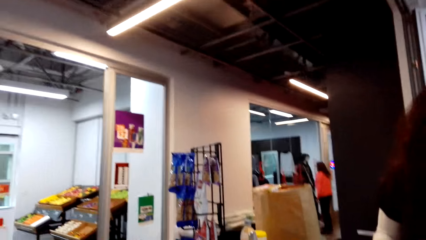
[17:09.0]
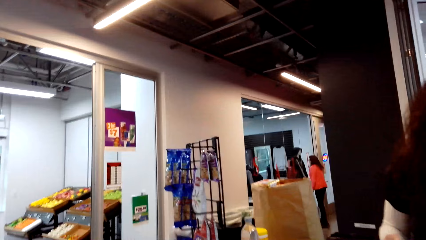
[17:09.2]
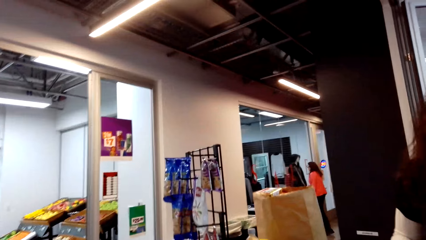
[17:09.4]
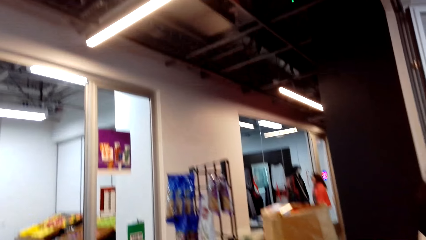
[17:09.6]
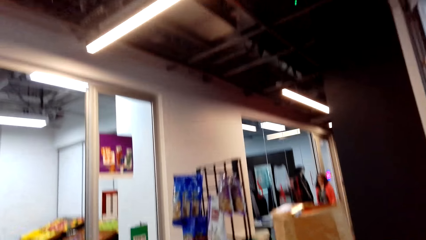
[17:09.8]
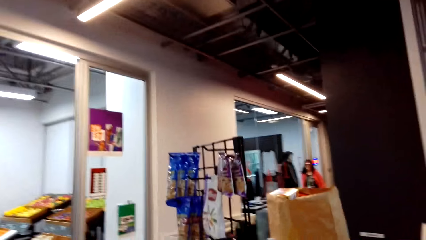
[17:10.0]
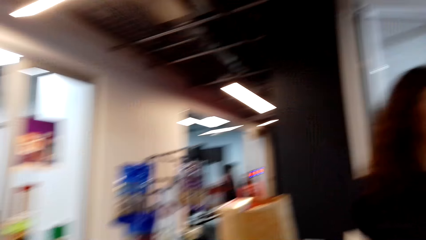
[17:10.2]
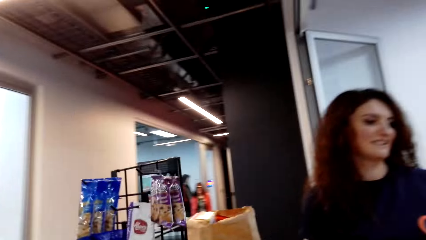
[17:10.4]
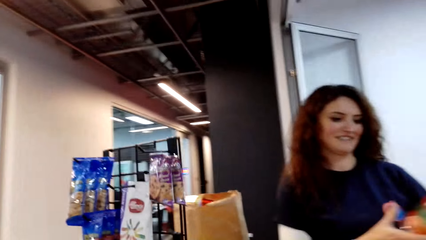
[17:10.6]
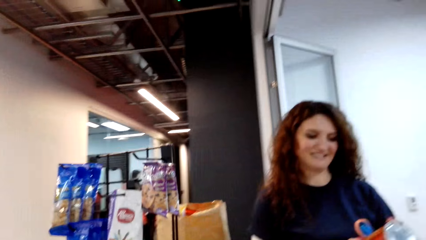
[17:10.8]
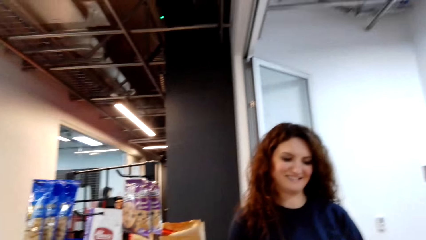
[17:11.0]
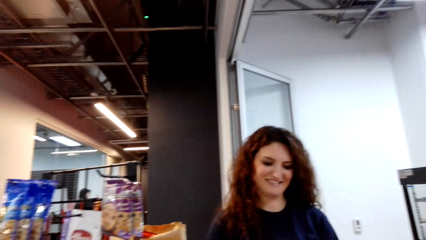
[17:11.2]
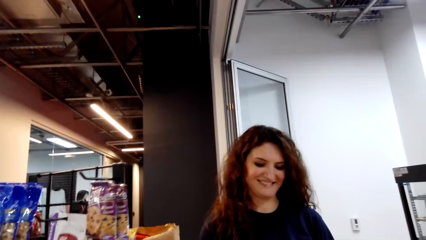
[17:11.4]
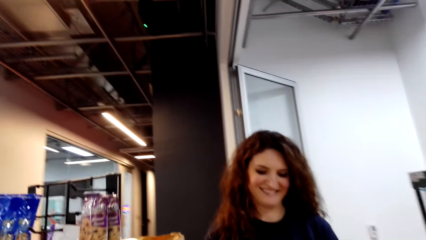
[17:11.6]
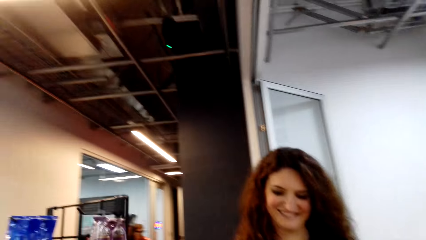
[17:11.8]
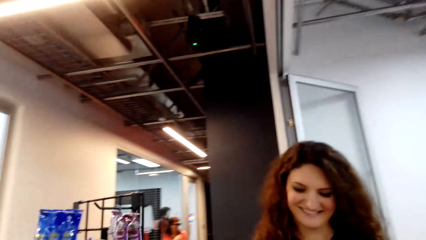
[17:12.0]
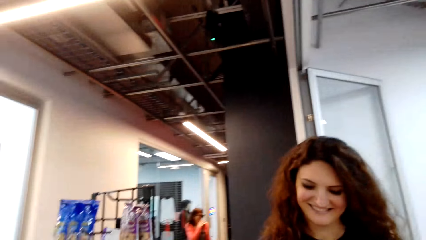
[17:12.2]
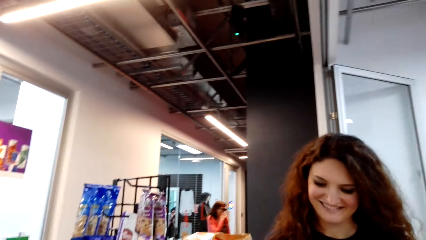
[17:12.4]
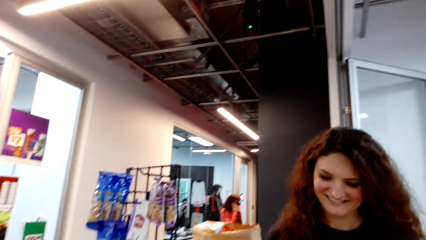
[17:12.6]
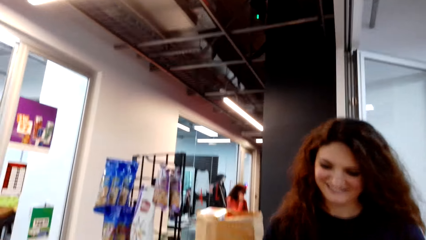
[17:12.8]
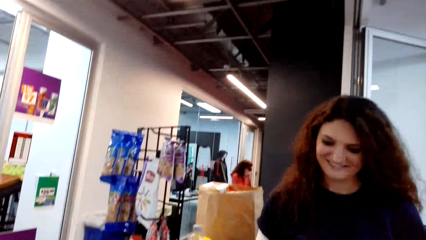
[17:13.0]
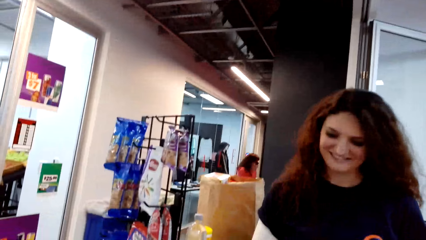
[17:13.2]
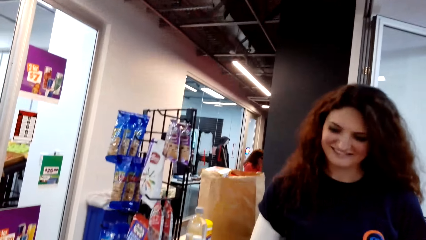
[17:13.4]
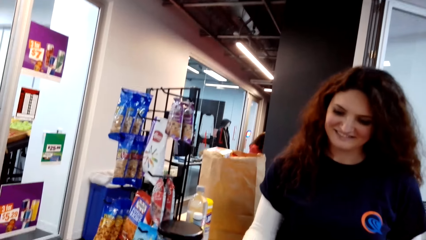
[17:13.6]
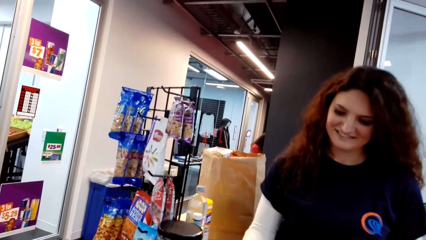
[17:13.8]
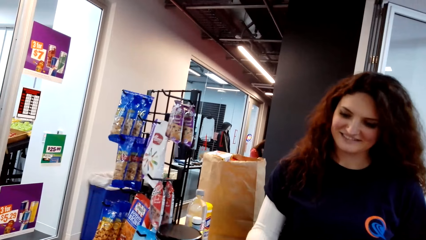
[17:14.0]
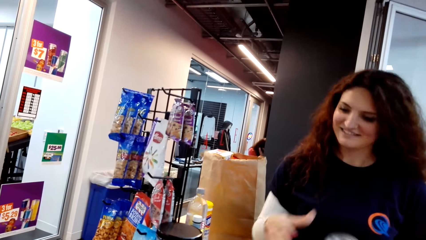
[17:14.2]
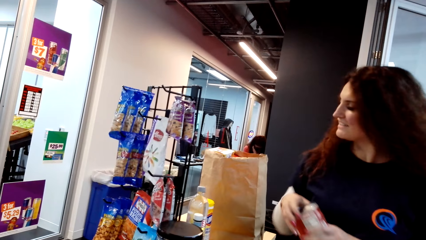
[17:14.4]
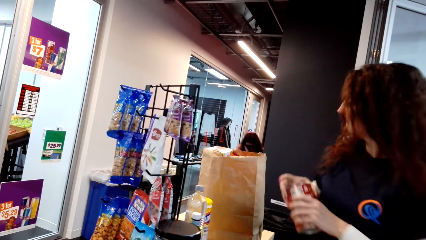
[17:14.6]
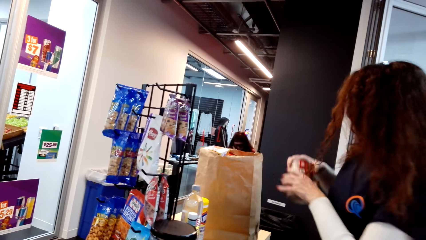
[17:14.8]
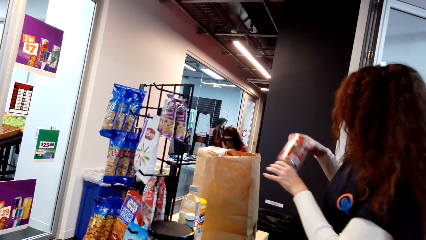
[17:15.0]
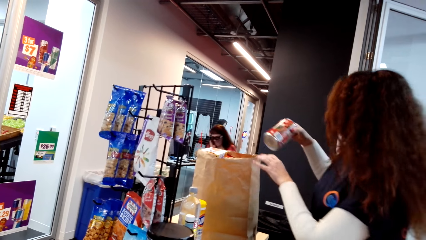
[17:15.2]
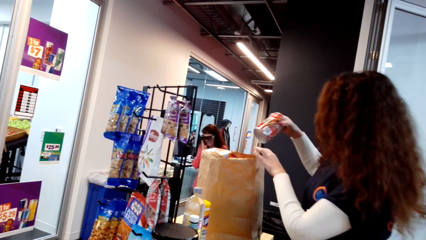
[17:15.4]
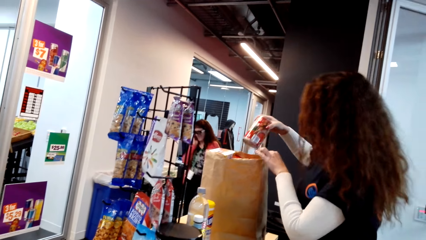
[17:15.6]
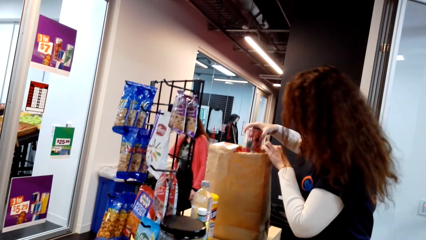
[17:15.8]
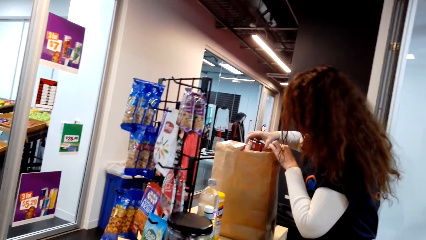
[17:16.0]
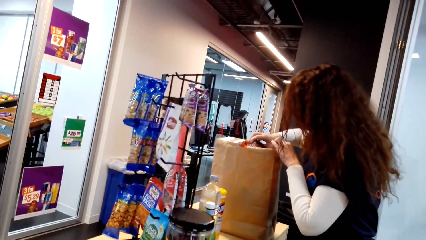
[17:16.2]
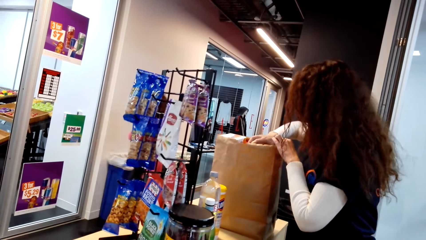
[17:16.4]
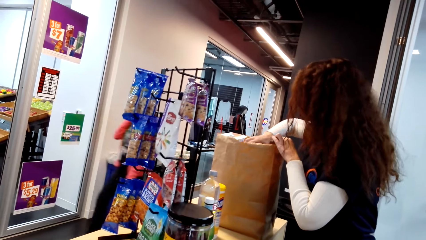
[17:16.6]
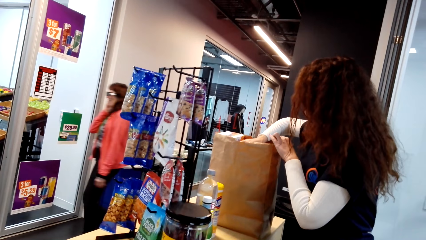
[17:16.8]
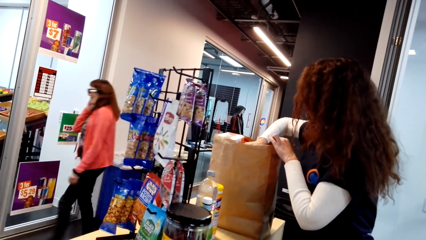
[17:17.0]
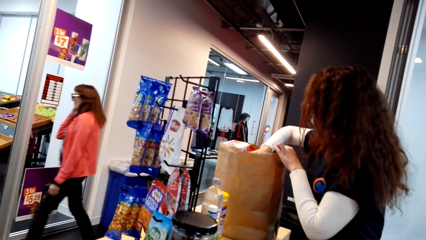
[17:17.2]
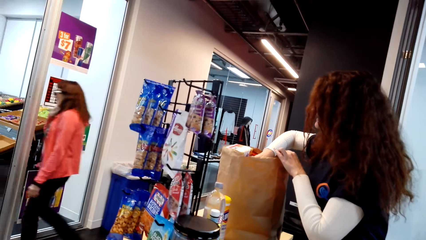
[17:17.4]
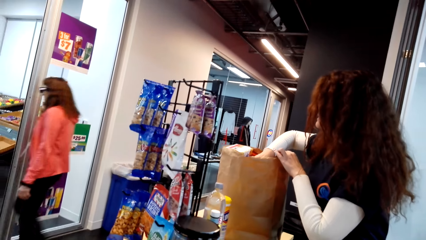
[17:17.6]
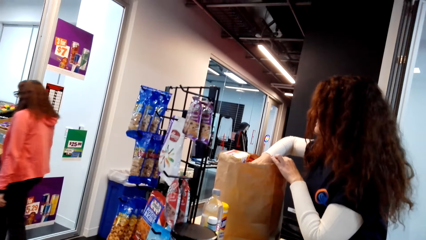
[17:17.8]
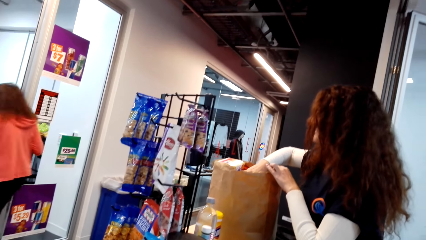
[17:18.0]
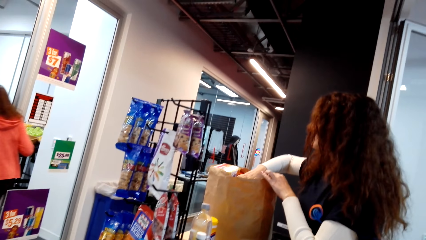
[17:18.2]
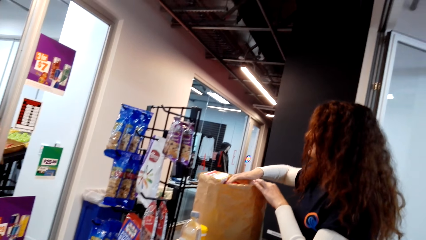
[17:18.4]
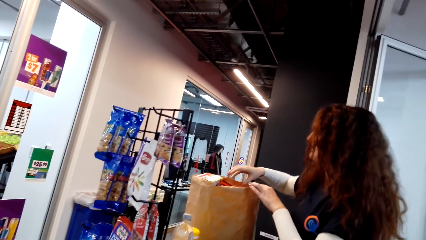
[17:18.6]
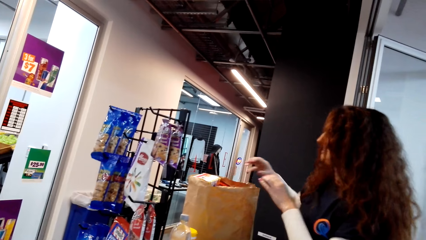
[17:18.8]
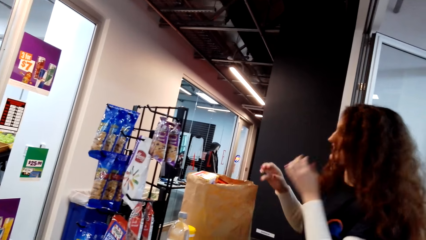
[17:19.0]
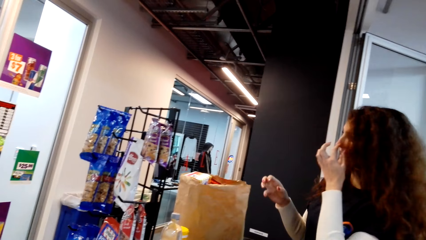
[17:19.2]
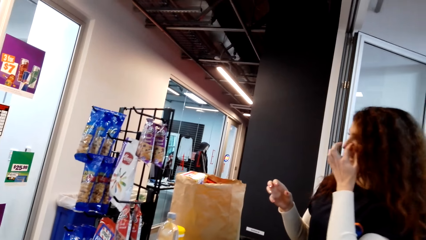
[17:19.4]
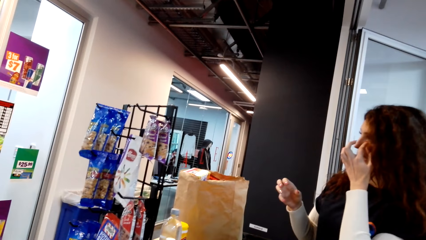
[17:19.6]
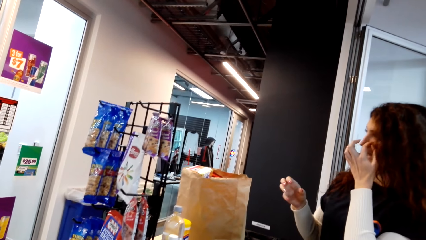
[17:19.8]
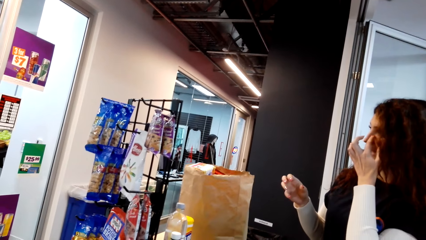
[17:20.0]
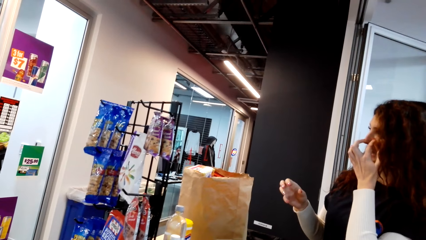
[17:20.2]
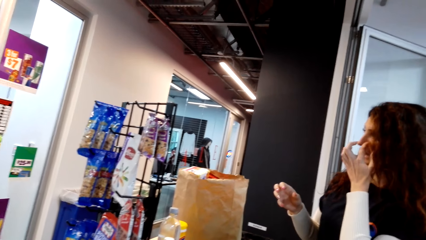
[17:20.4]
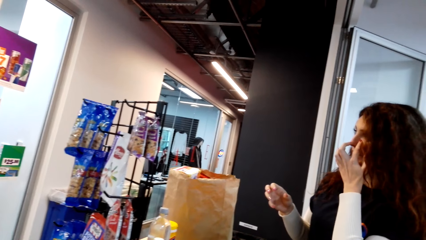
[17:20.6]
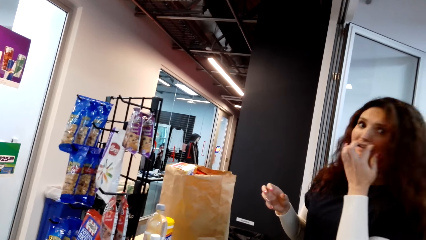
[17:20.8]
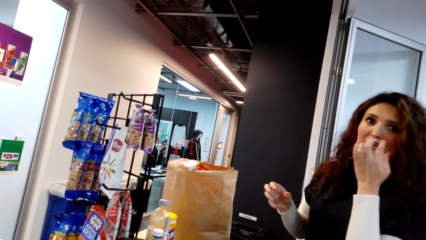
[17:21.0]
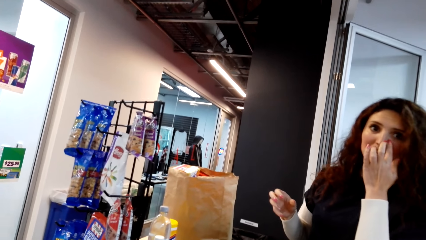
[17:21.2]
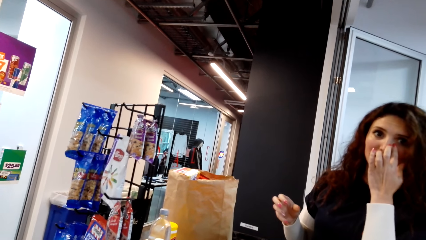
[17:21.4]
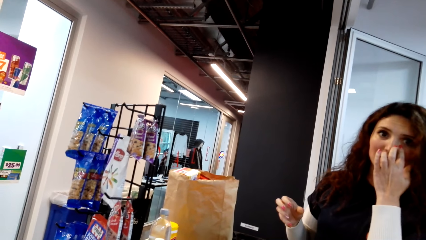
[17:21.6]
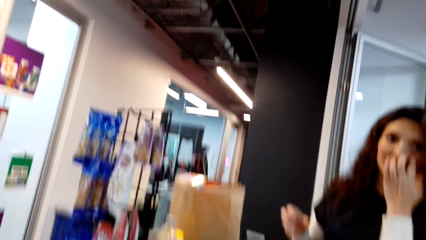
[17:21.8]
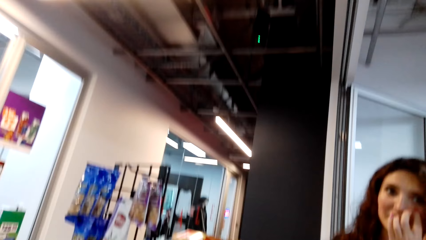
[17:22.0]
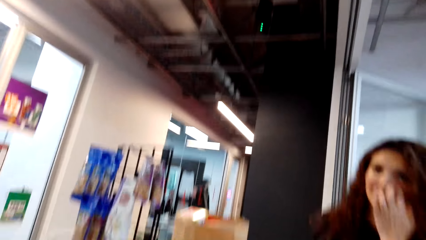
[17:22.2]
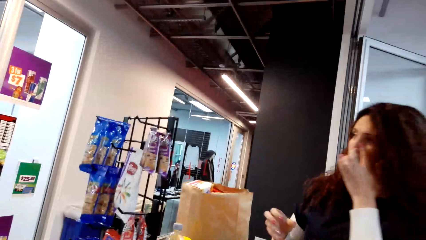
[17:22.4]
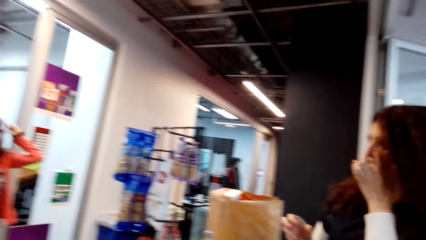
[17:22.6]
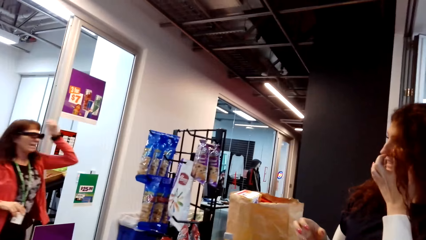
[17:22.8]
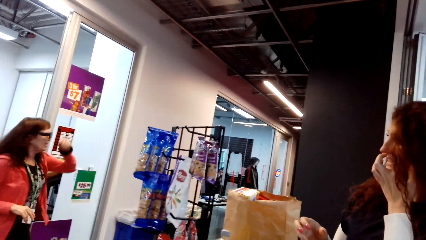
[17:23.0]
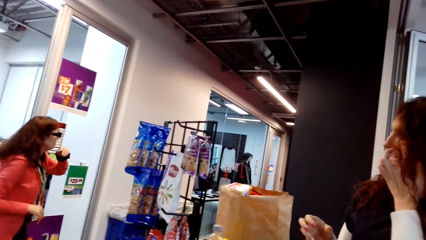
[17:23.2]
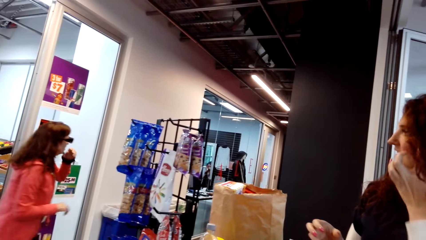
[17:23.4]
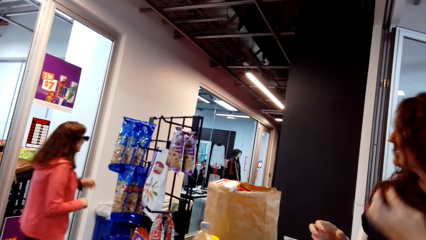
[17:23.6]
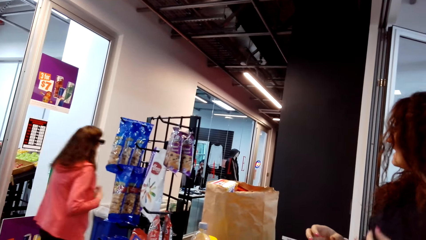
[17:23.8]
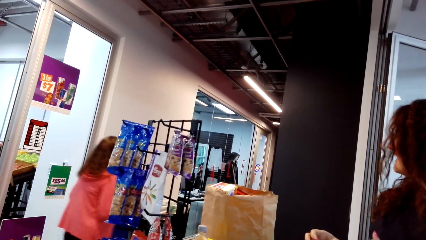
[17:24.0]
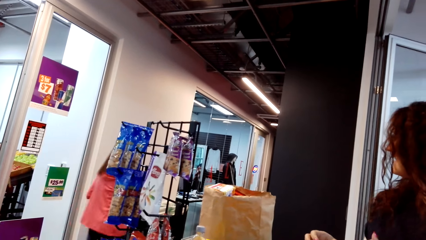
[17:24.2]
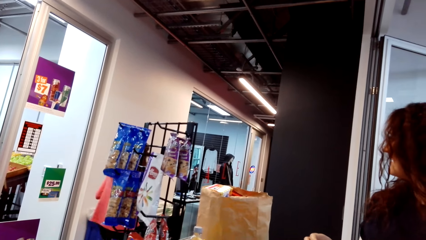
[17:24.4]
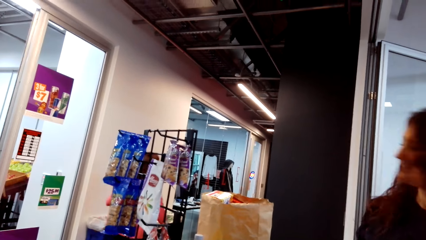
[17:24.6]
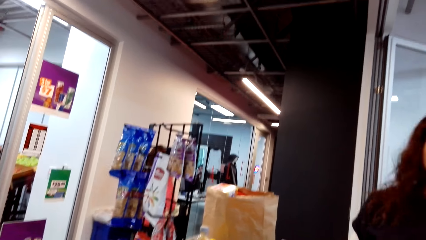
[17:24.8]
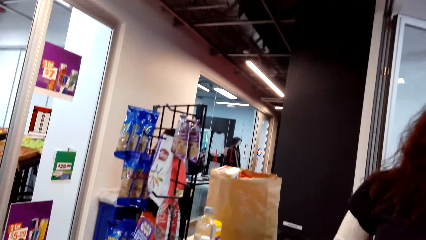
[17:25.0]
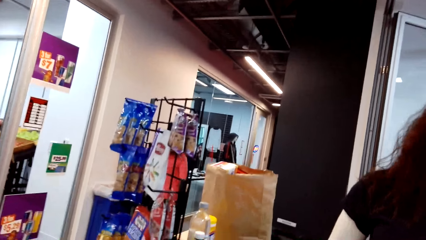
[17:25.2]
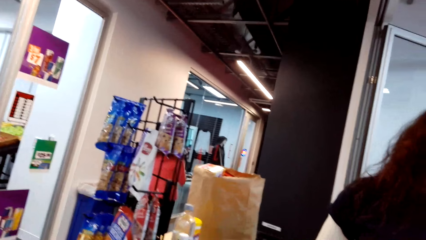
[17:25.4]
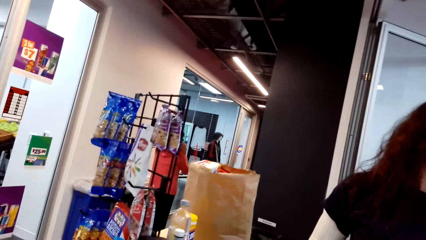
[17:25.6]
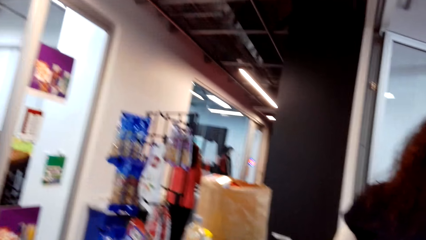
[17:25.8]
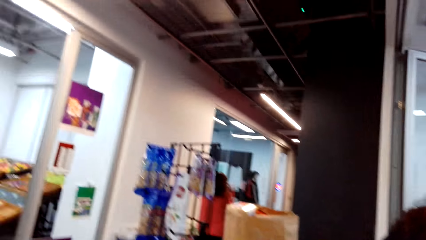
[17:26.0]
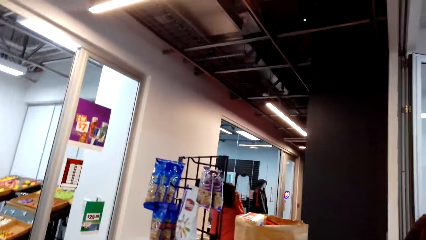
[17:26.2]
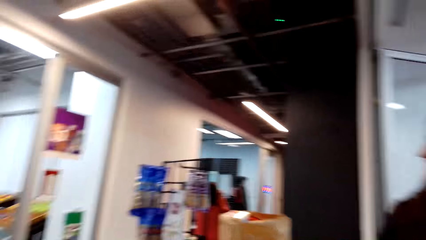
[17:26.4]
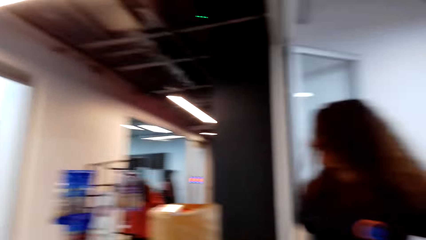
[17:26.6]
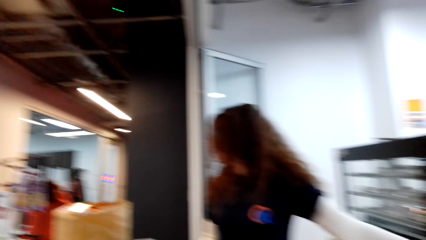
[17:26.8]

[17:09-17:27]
A lady walks around the supermarket. A cashier picks up a can. The cashier scans the can. The cashier puts the can of soda in the shopping bag. The cashier scratches her face. The cashier dialogues with the camera wearer. The lady walks around the supermarket. The cashier dialogues with another lady.
